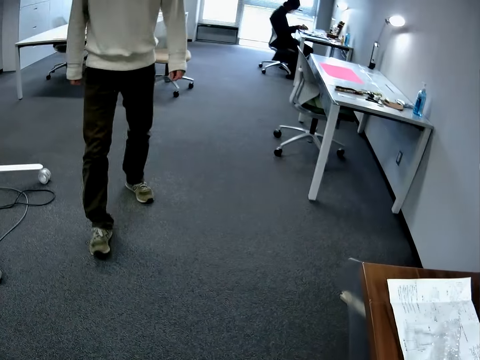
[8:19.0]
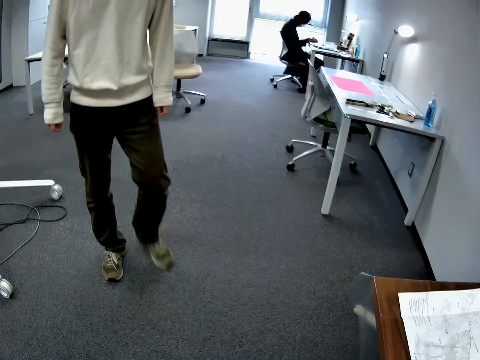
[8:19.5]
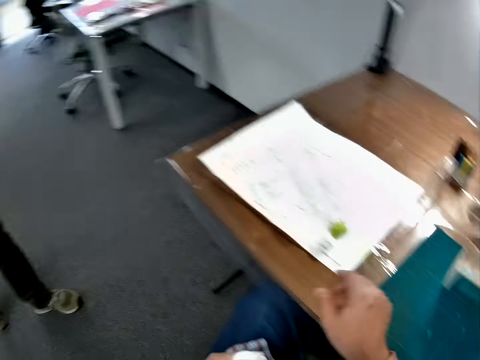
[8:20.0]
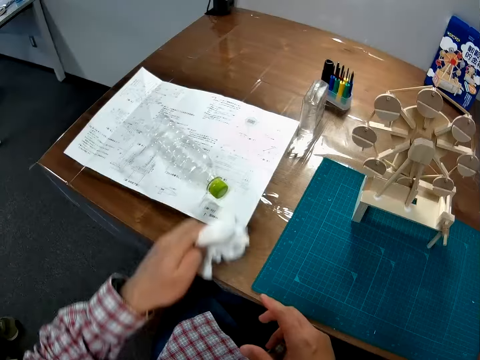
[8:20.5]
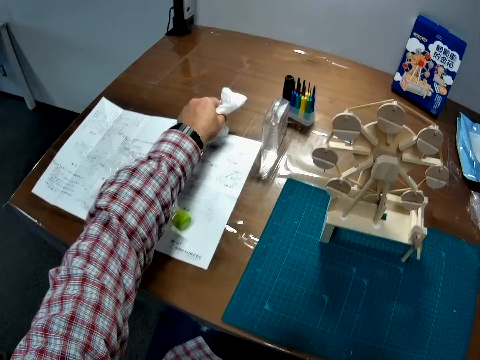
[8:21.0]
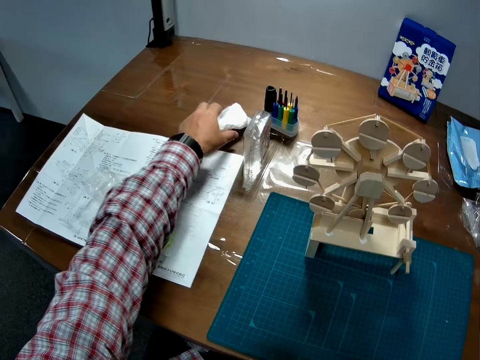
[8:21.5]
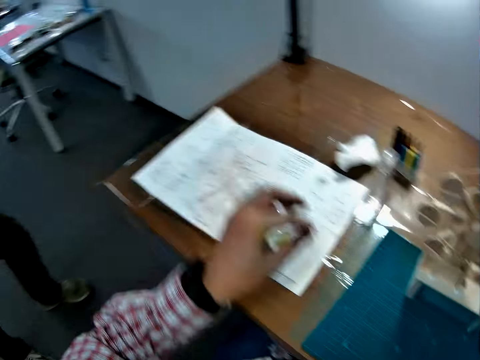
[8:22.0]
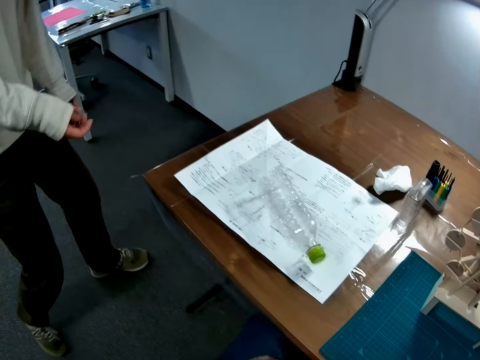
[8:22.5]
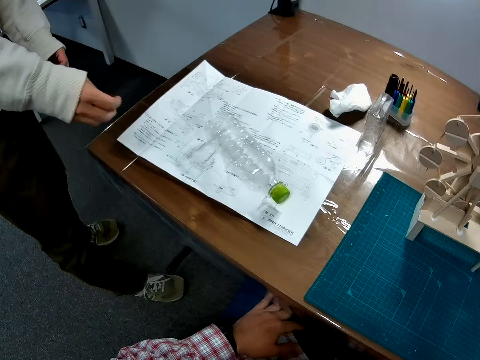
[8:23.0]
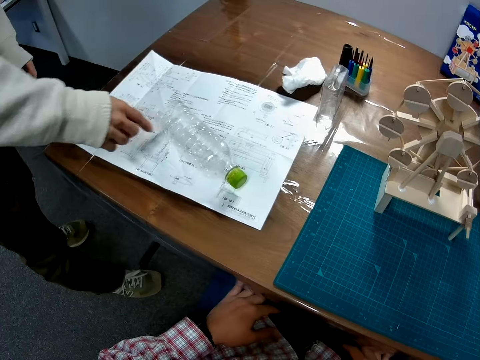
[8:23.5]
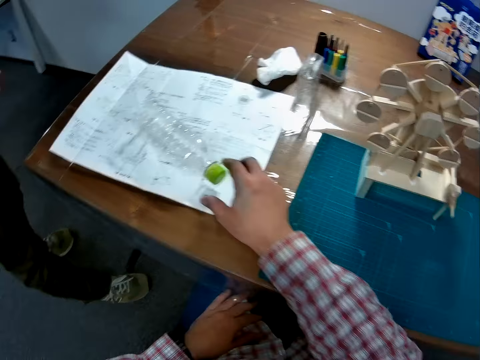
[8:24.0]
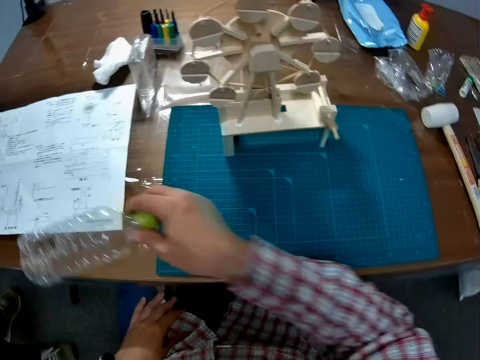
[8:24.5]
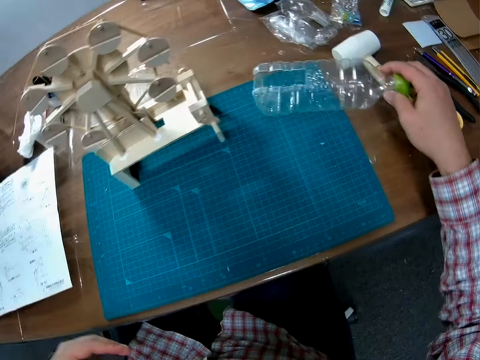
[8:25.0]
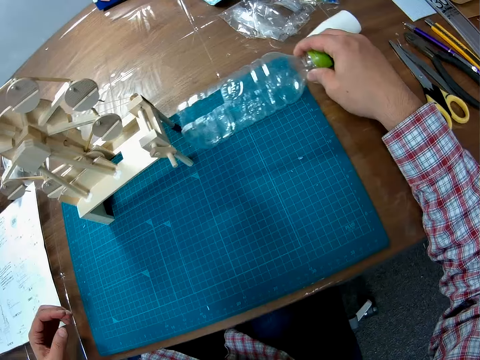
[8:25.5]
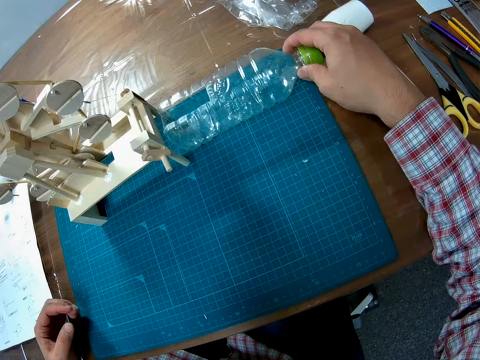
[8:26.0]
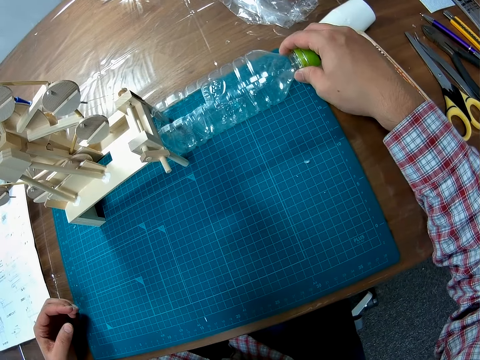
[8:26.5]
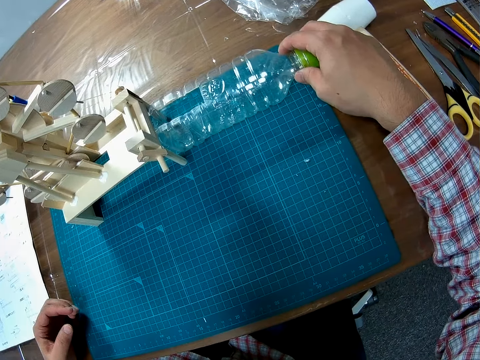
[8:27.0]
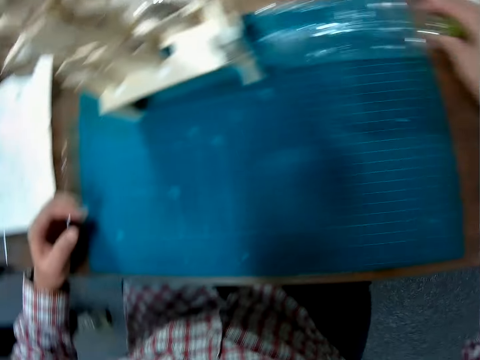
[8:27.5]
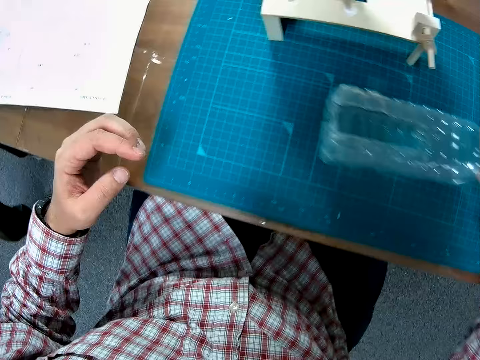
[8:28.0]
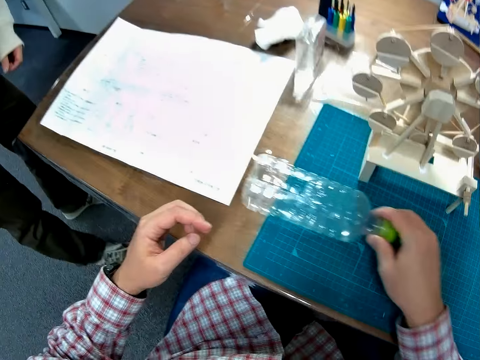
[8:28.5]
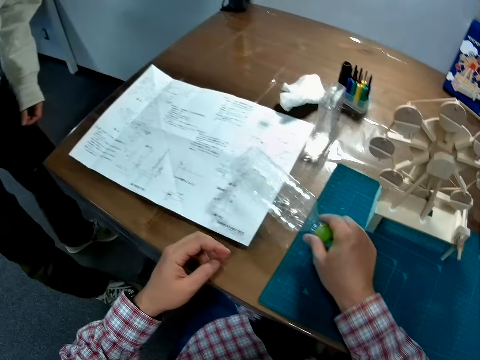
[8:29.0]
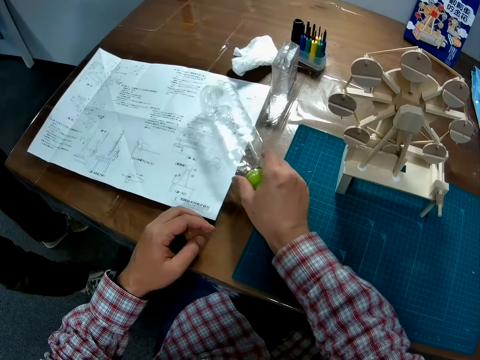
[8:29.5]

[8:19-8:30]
The man walks towards the camera wearer. The camera wearer drops the napkin on the table. The man points at the plastic bottle. The camera wearer picks up the bottle on the blueprint. He attaches the bottle to the assembled piece of the model wood craft. He drops the bottle on the blueprint.
